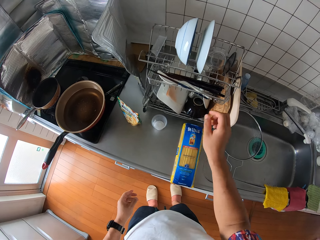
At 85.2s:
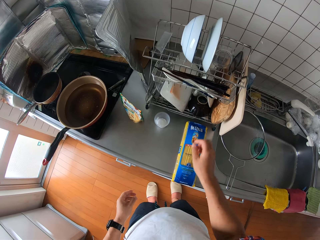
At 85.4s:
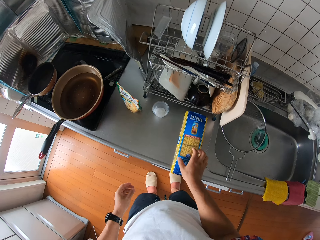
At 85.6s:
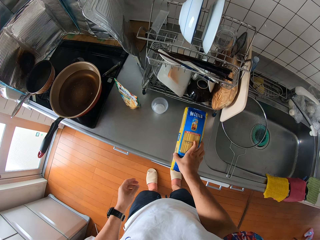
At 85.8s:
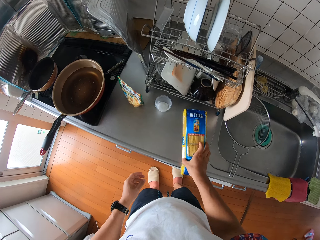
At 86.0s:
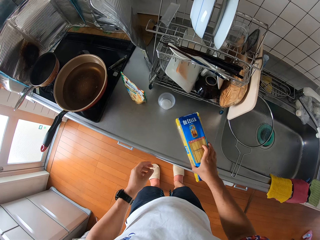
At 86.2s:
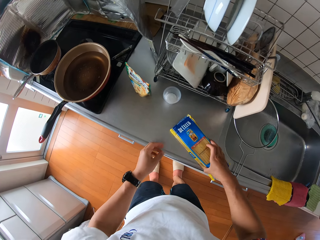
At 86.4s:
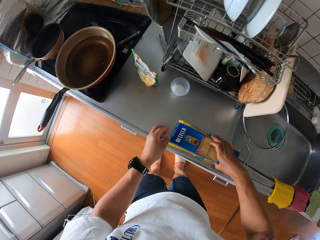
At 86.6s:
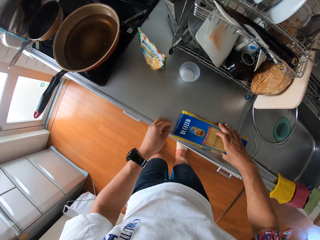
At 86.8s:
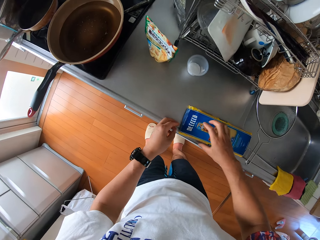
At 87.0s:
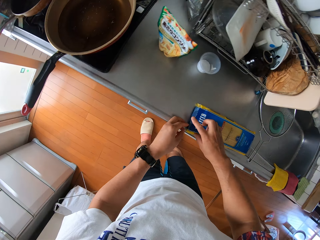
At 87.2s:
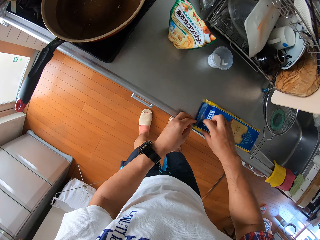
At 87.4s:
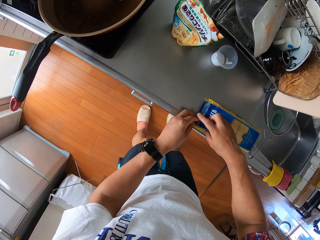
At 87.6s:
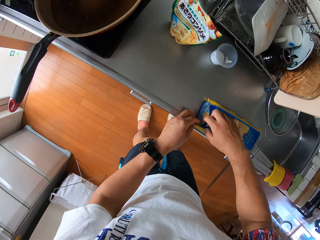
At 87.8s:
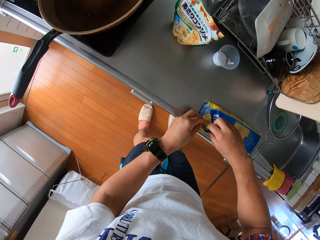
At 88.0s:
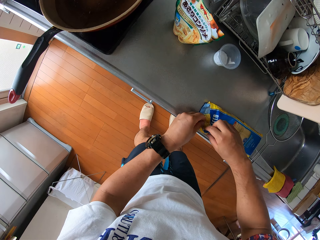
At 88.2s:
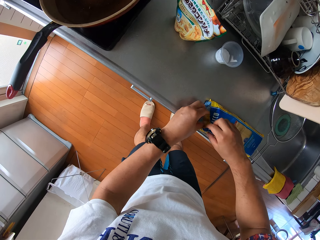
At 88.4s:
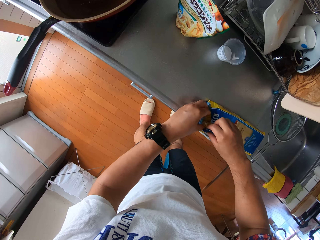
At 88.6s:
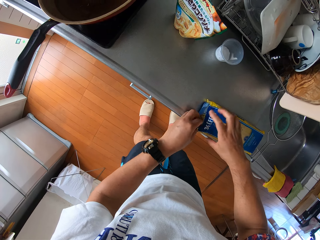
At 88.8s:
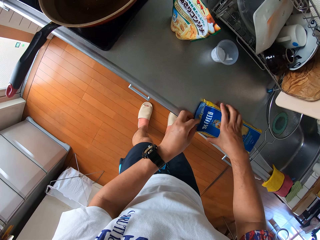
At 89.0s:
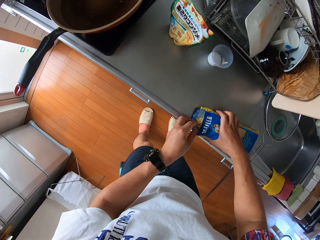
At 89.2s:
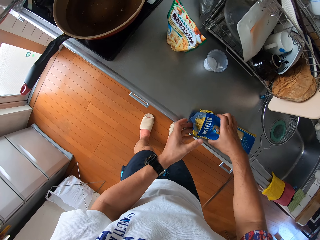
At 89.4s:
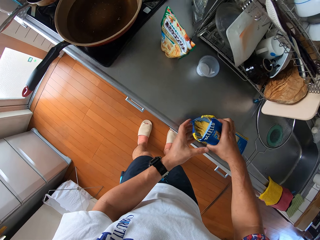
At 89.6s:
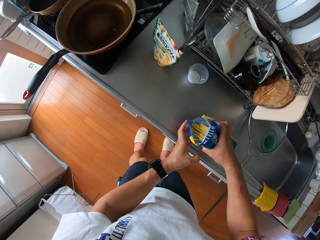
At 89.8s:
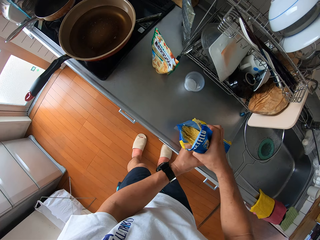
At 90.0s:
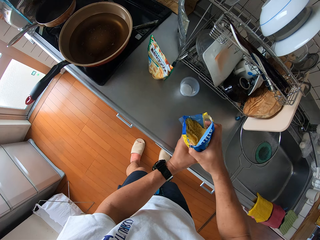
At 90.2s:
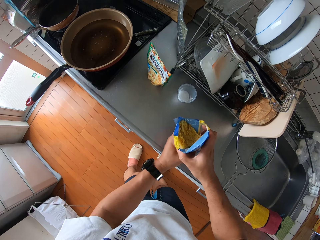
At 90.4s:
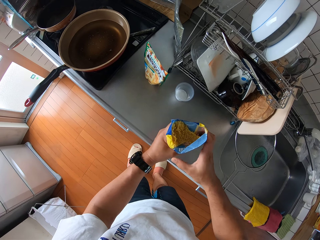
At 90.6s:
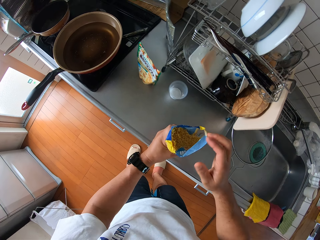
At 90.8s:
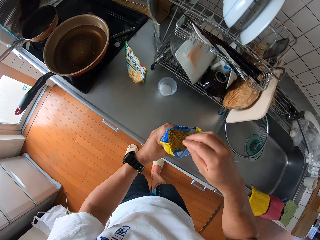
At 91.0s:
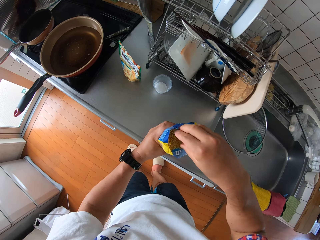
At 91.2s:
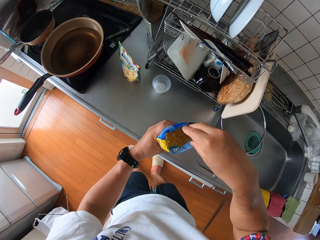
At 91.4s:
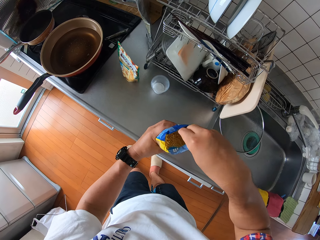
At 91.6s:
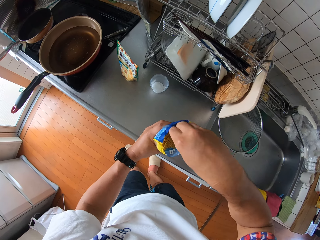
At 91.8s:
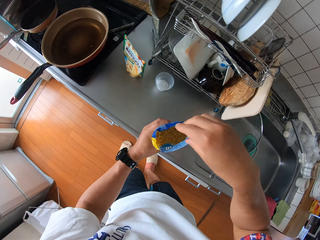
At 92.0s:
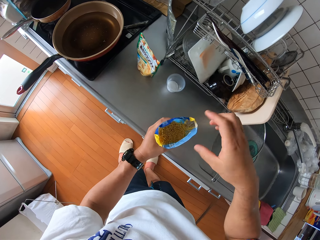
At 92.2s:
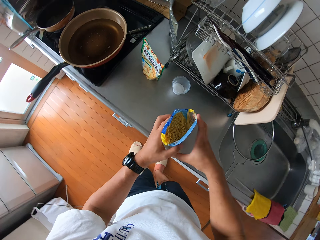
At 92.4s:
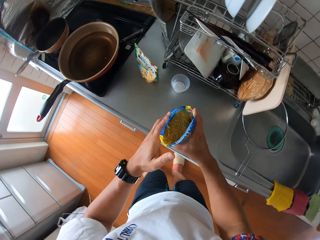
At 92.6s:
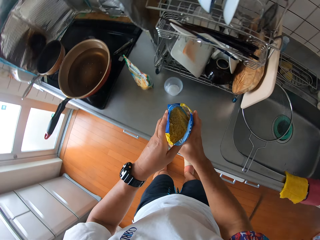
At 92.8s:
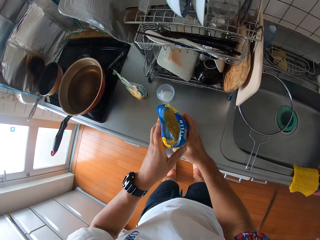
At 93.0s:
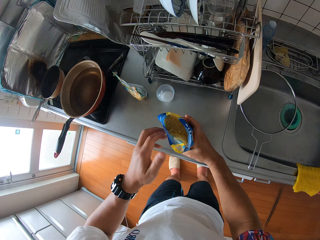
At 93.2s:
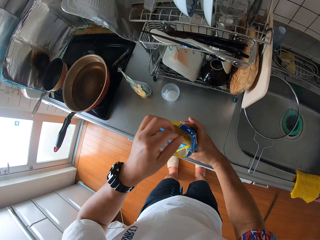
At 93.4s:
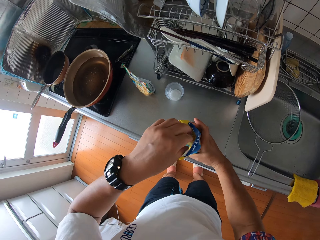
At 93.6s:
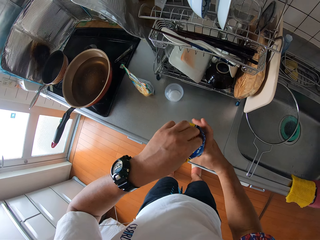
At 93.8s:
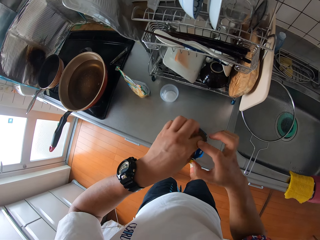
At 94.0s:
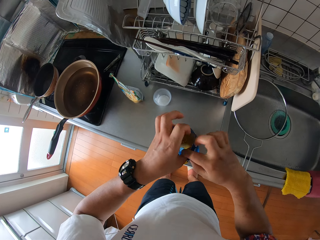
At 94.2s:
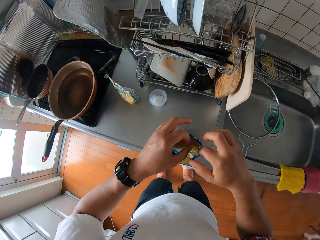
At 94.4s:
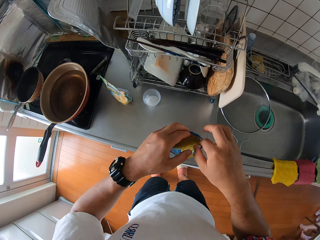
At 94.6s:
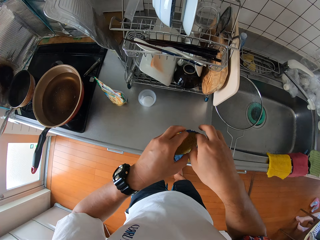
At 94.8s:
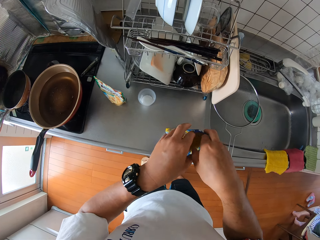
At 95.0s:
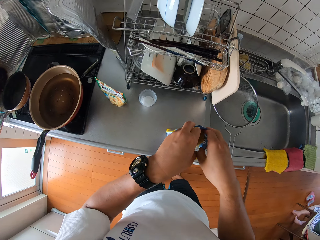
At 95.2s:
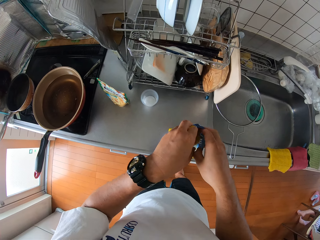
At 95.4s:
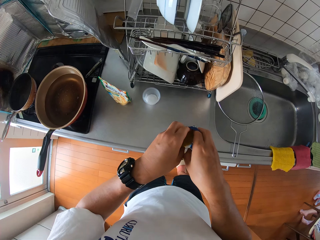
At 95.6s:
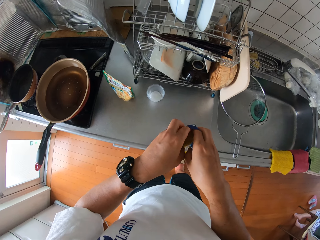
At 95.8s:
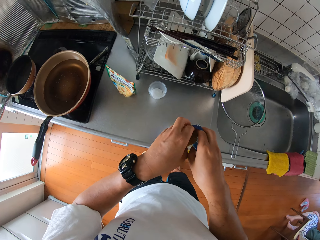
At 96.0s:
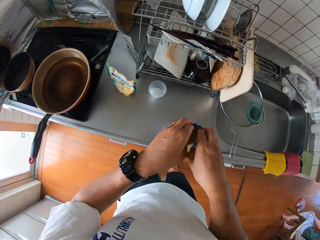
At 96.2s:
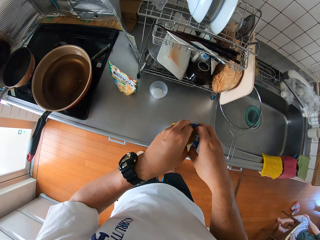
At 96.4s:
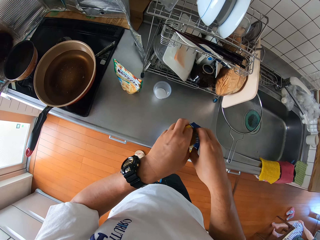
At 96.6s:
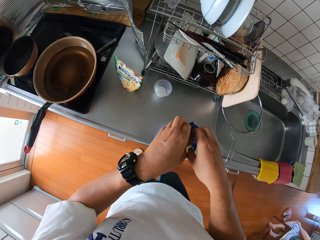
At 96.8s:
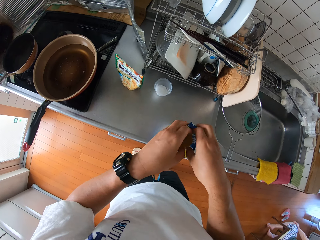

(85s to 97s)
The camera wearer picks up a packet of spaghetti. He opens the pack of spaghetti on the table with both hands. He stands the pack of spaghetti on the table.

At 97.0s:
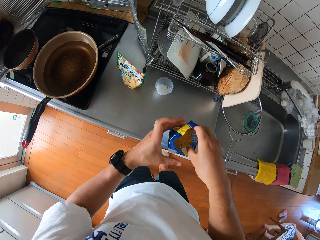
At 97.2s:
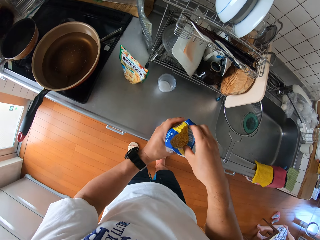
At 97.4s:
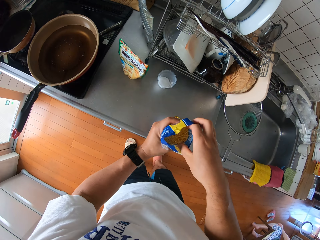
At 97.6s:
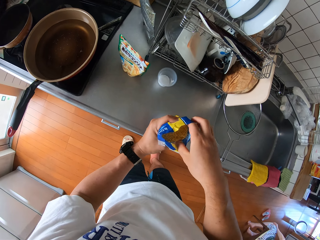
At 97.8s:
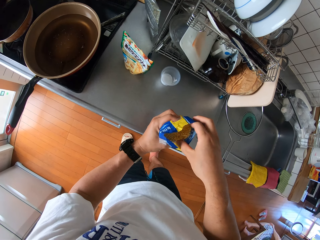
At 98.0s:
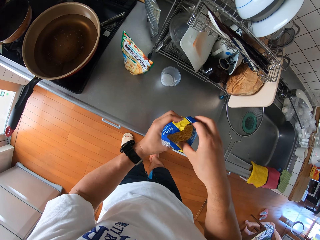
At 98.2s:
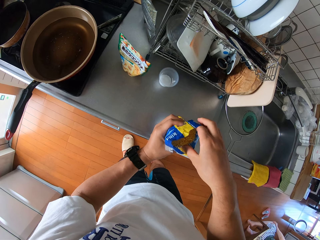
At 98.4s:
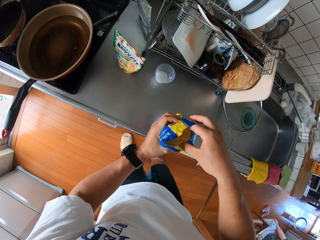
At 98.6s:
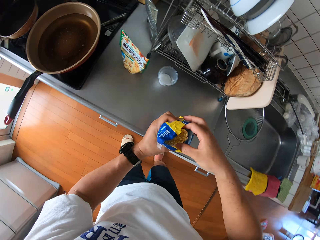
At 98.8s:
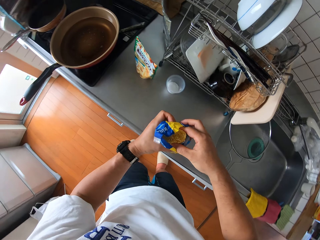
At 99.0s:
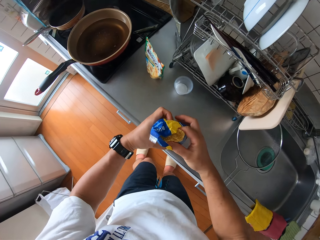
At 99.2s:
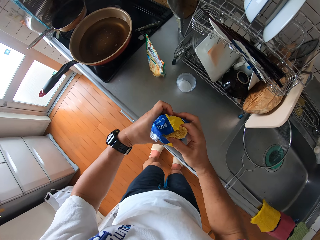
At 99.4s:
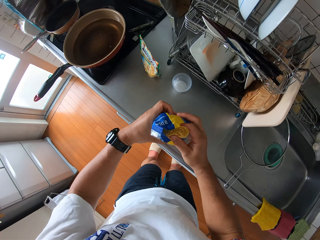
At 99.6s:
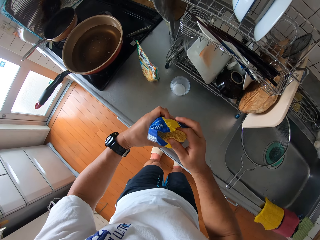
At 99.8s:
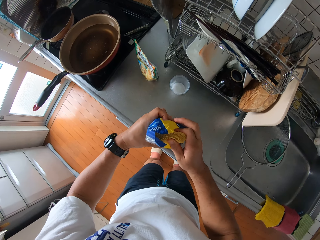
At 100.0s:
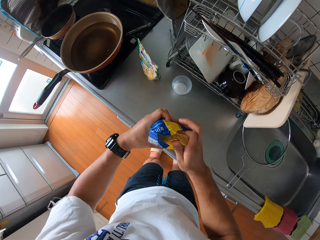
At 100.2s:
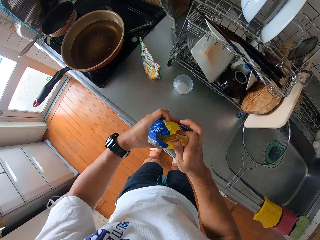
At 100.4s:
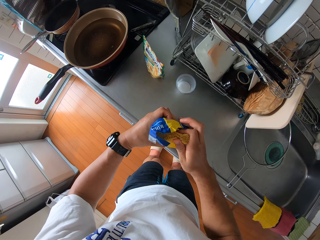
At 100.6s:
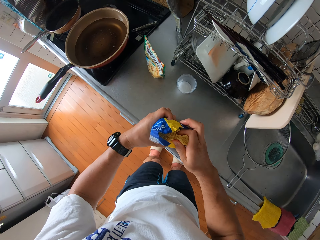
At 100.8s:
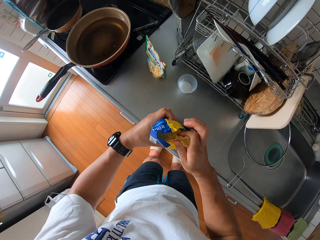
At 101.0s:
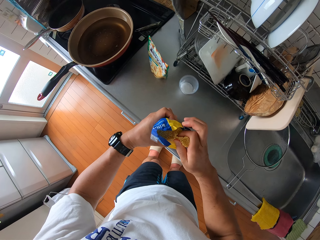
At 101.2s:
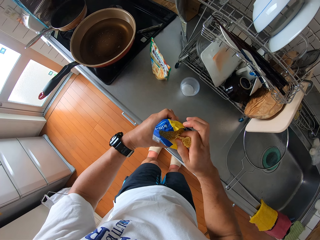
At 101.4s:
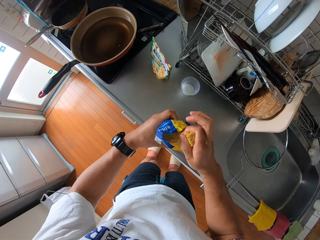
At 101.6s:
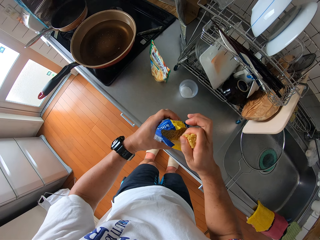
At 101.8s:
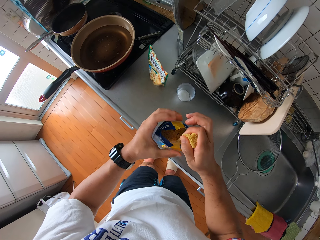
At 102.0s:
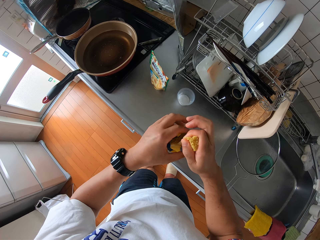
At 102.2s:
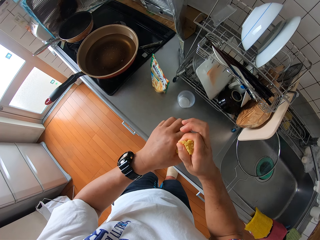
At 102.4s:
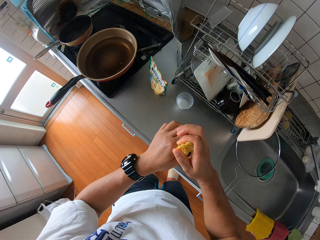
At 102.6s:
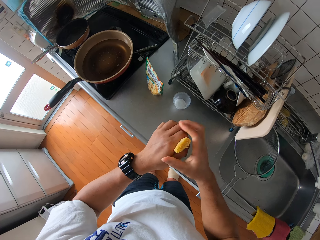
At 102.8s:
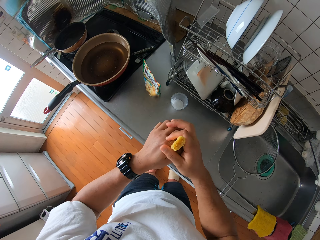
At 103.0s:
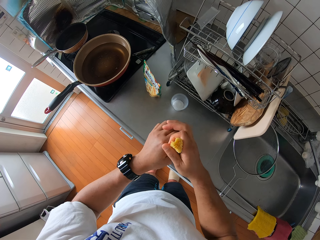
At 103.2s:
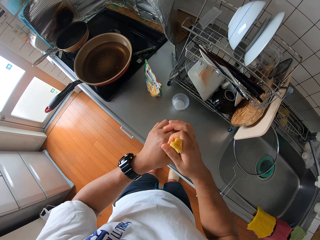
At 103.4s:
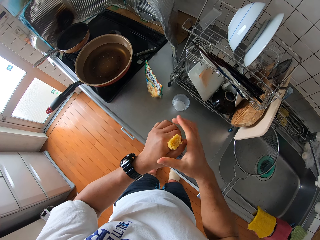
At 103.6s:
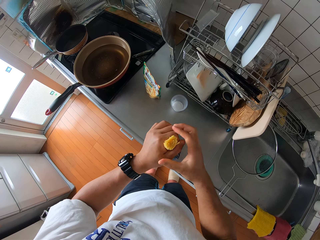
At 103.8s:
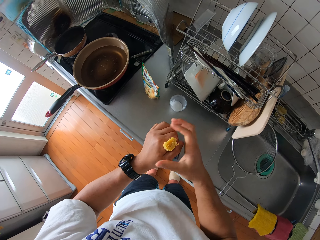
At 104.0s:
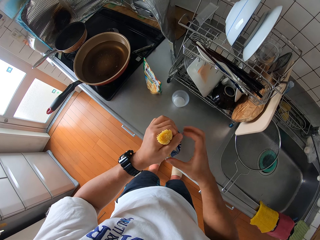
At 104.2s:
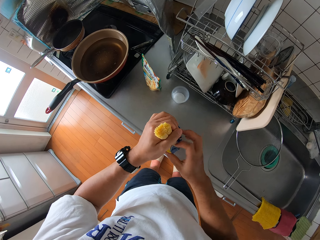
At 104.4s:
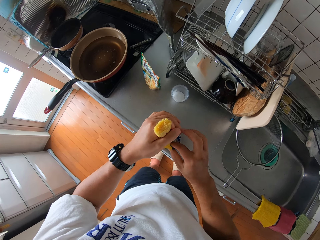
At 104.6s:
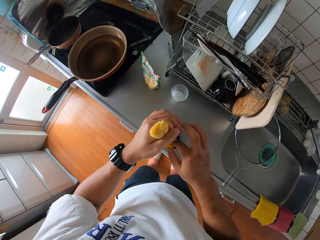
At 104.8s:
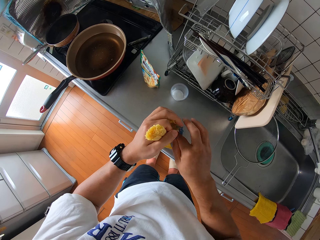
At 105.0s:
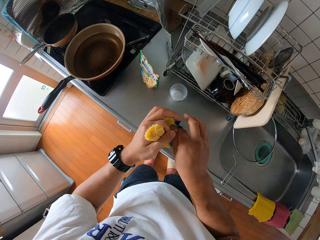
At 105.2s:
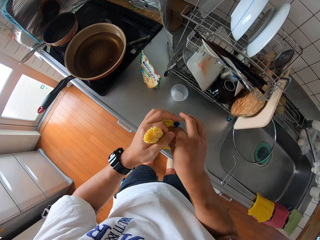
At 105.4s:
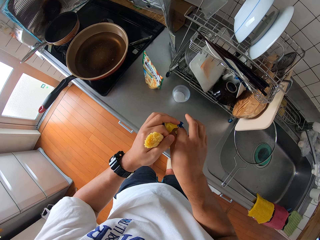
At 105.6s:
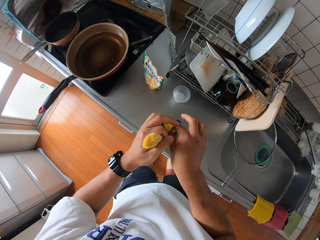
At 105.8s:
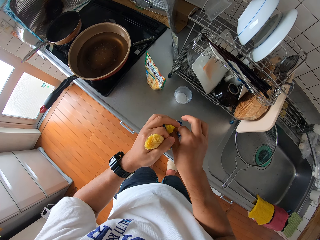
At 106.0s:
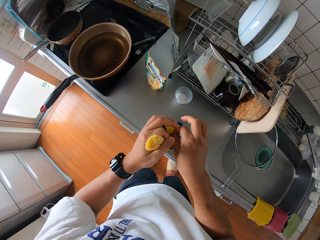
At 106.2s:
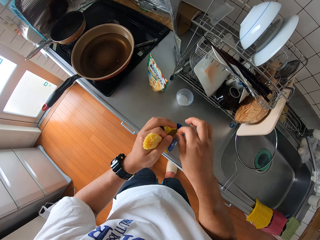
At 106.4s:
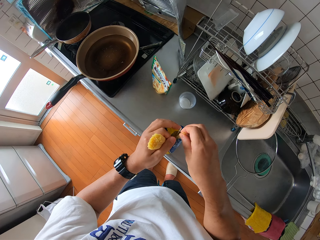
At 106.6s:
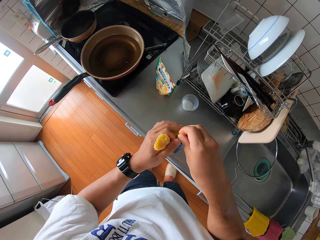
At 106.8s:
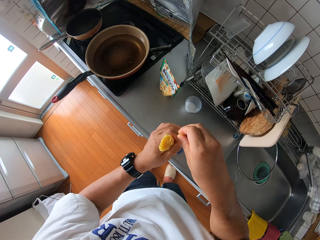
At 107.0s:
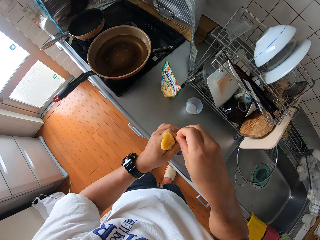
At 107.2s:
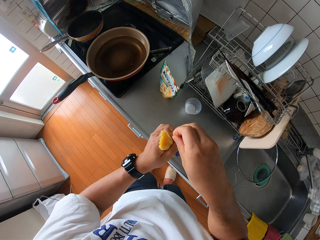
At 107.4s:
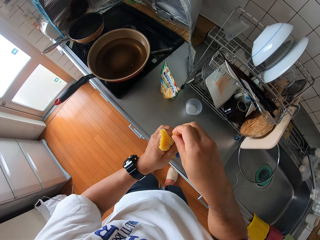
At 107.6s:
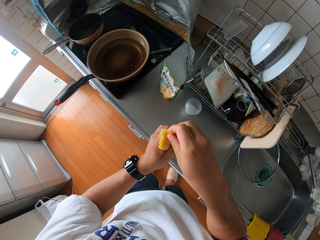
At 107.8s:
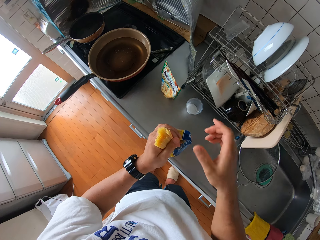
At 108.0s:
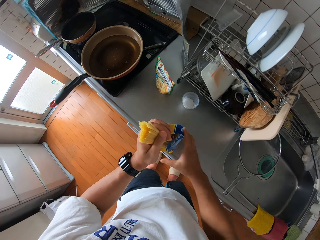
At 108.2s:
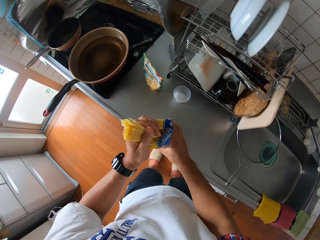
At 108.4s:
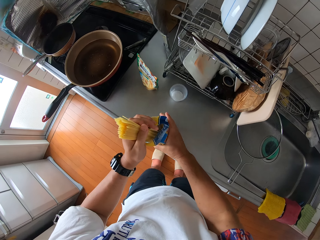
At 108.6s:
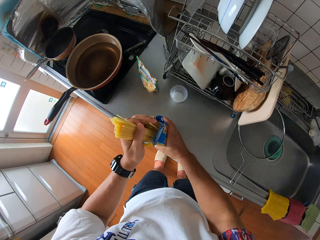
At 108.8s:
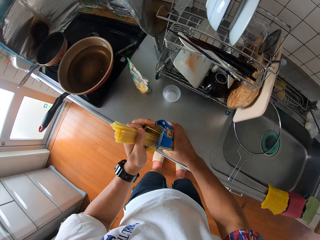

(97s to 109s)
The camera wearer pulls out some sticks of spaghetti from the pack of spaghetti with his right hand.
